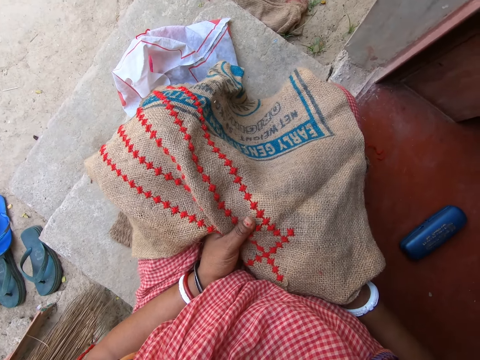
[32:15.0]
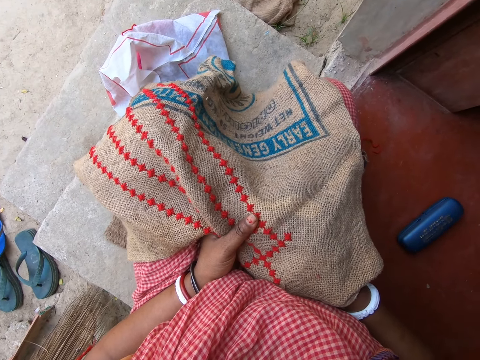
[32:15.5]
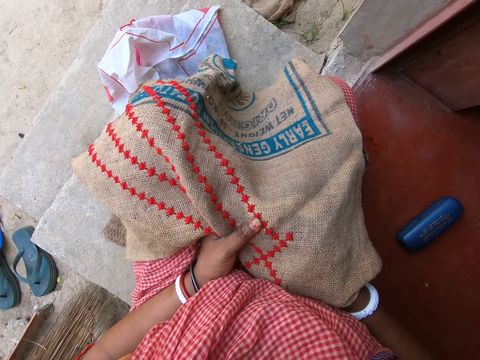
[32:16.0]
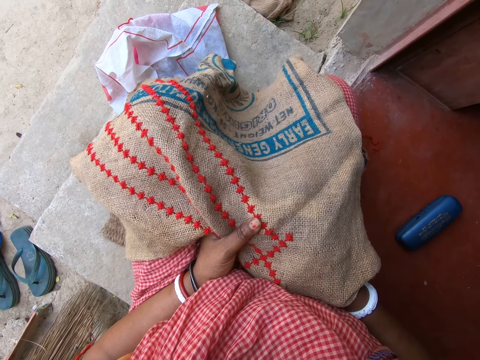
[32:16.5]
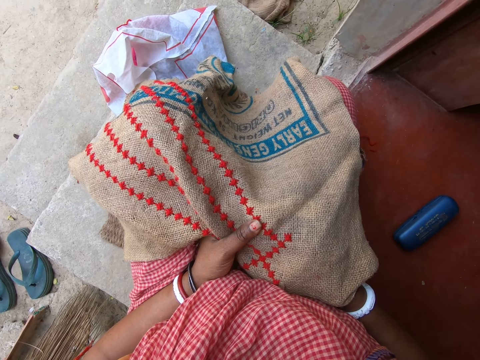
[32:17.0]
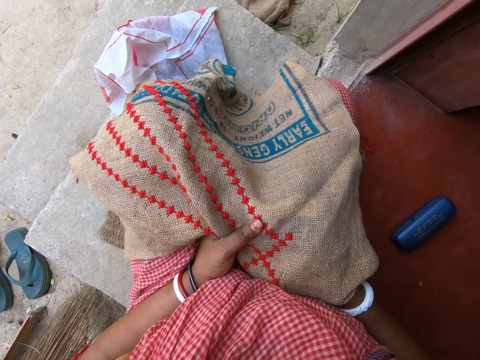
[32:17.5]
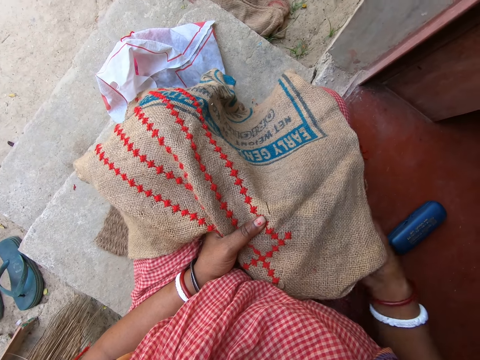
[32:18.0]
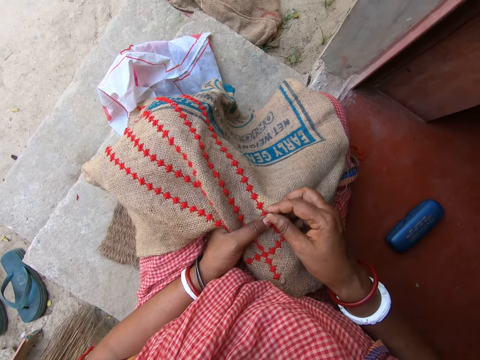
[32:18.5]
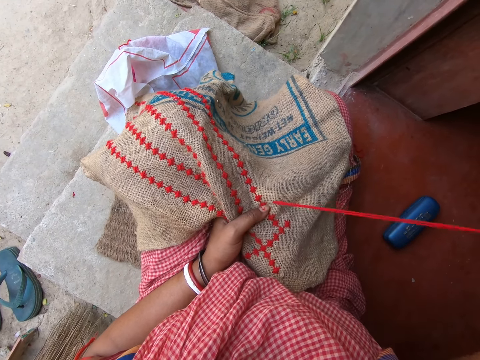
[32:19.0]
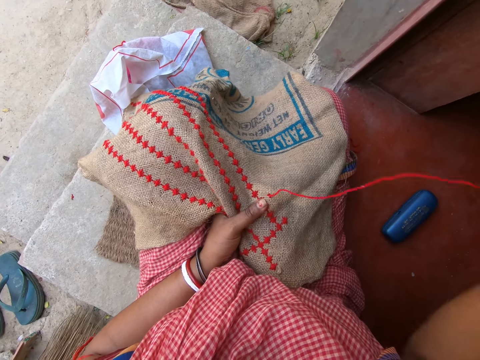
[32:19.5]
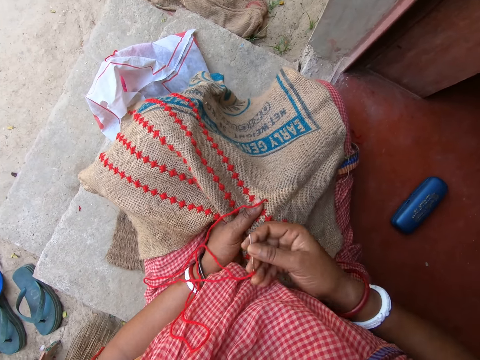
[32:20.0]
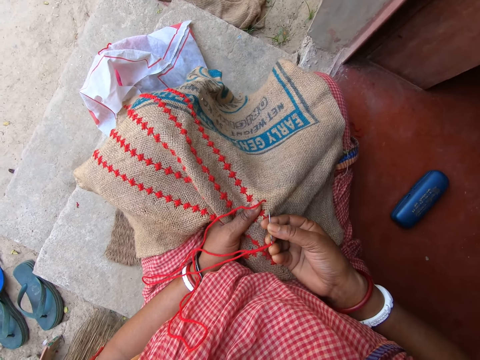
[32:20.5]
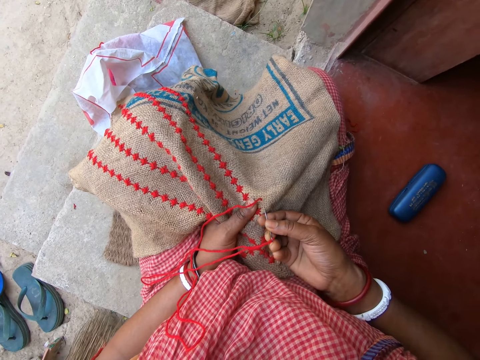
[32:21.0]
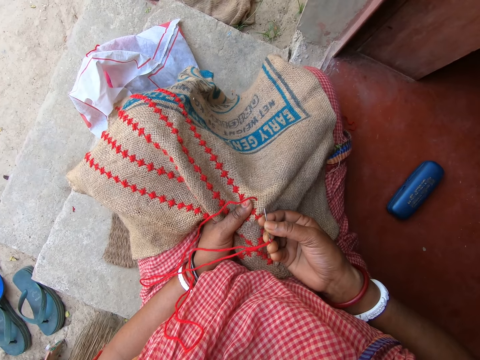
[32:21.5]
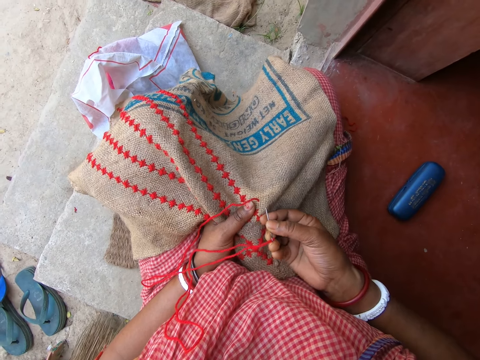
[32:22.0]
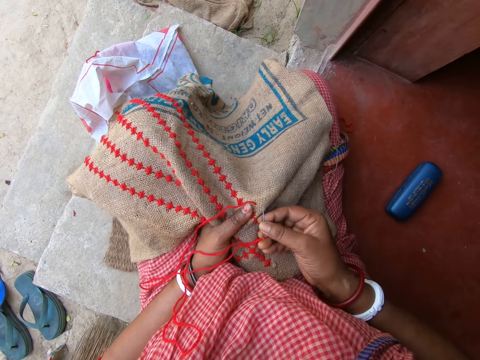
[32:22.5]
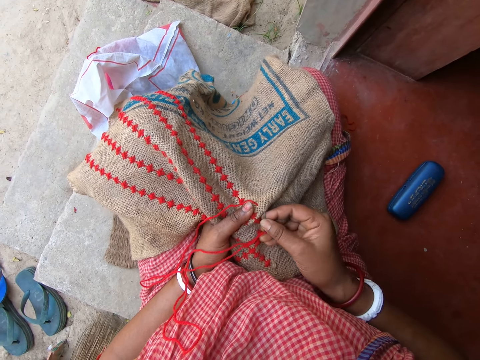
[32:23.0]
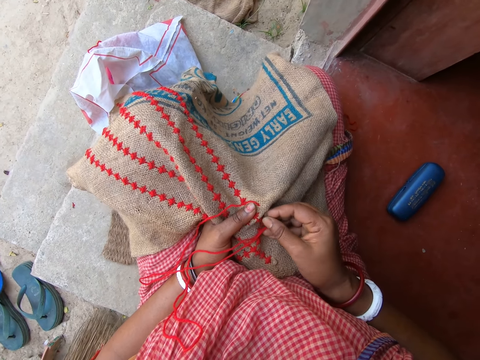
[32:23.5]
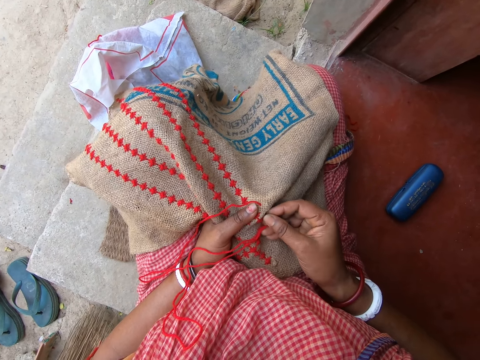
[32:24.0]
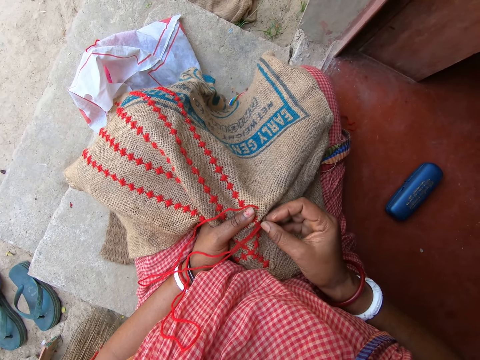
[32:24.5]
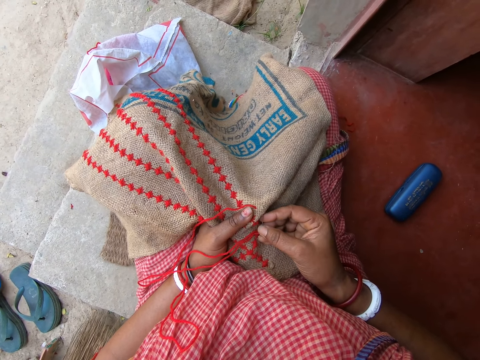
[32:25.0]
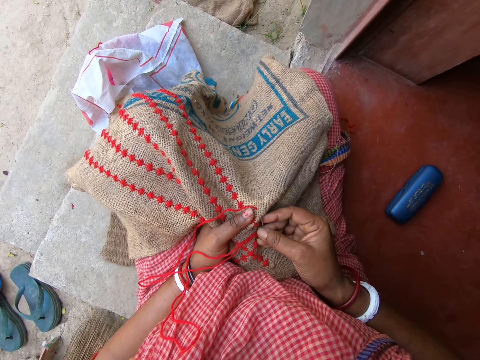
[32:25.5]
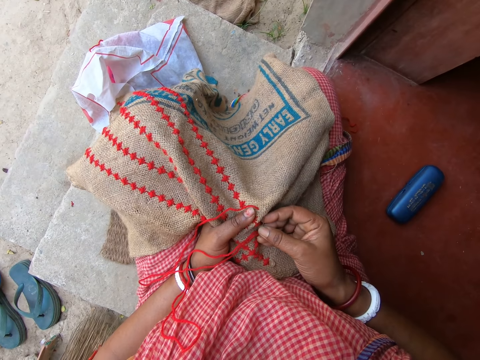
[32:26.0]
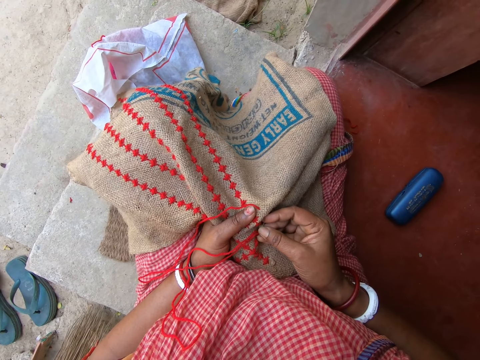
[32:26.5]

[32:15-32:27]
The camera wearer sews the garment. They pull the thread. They sew the garment.

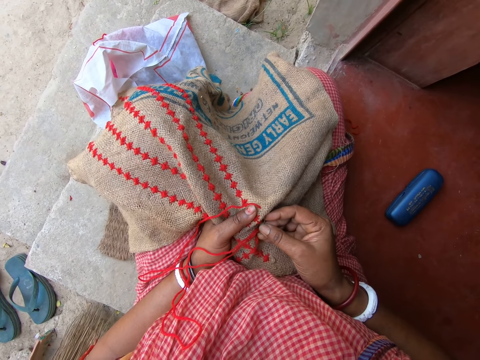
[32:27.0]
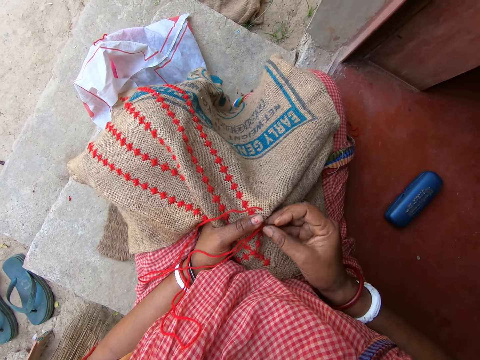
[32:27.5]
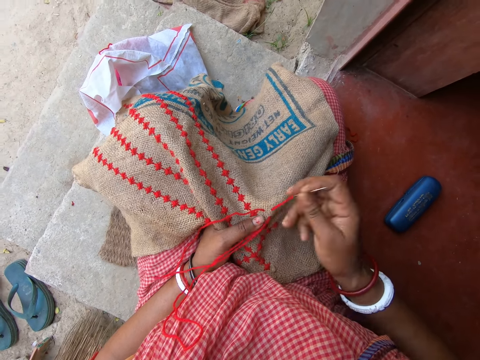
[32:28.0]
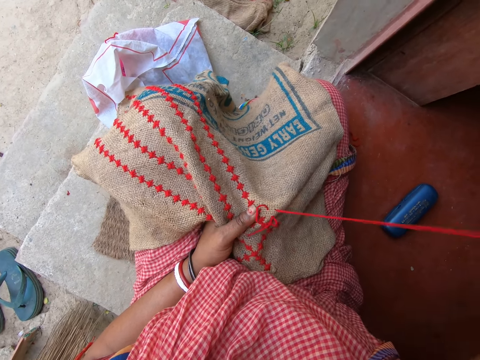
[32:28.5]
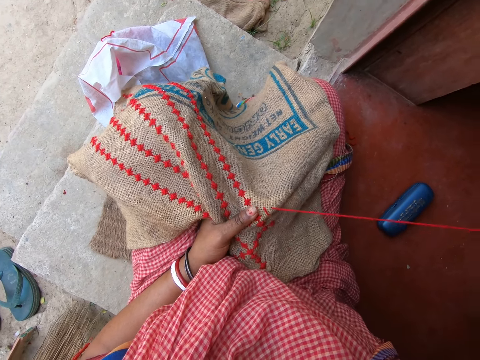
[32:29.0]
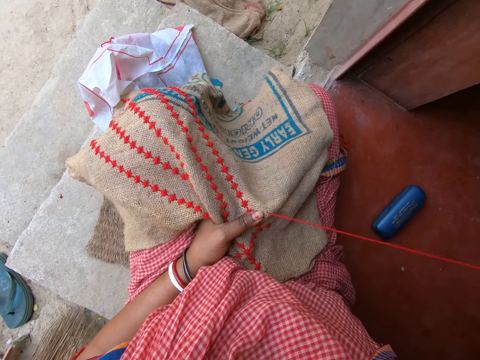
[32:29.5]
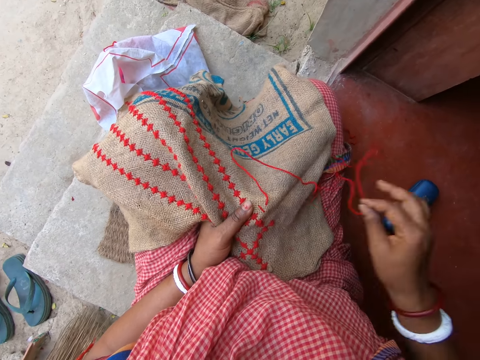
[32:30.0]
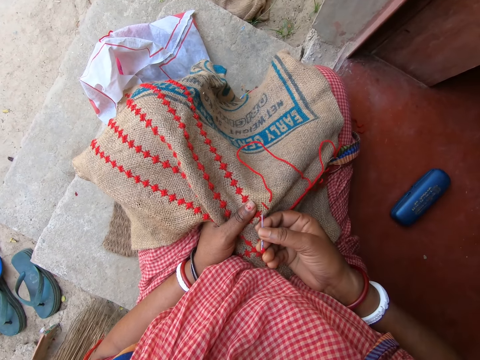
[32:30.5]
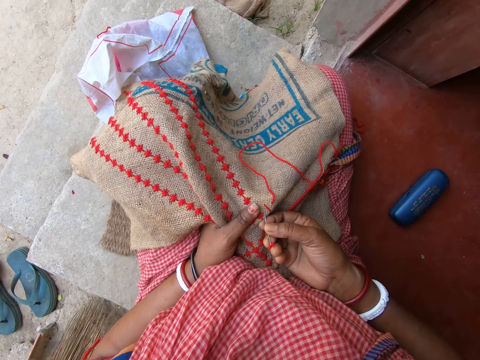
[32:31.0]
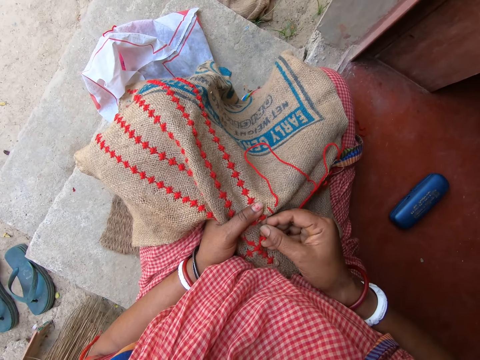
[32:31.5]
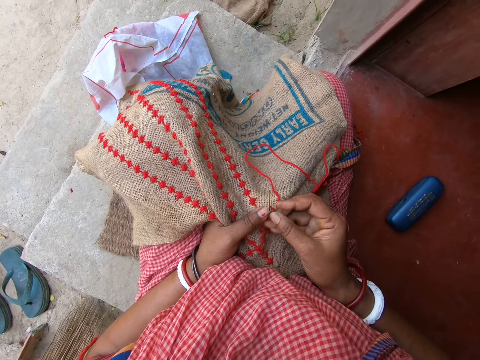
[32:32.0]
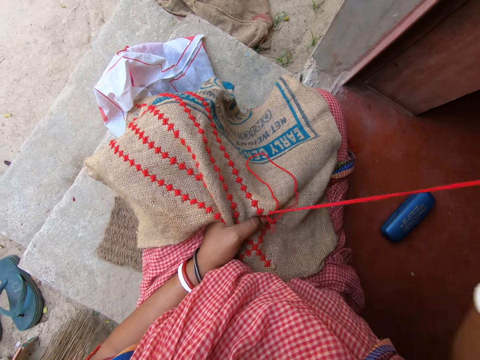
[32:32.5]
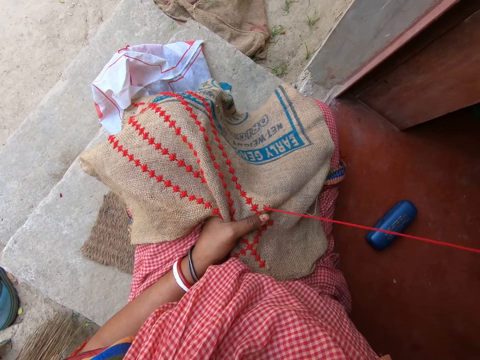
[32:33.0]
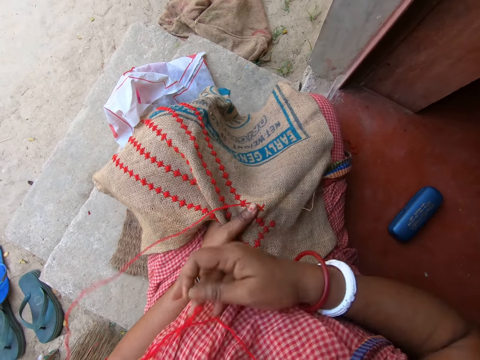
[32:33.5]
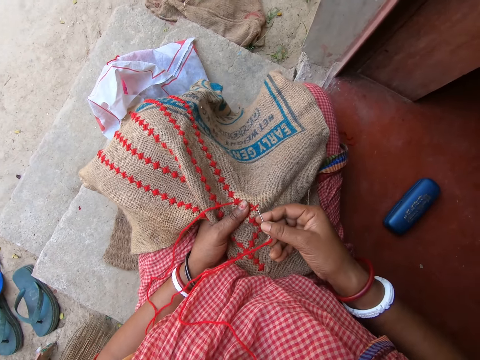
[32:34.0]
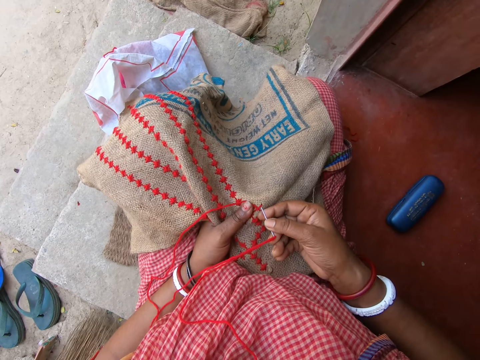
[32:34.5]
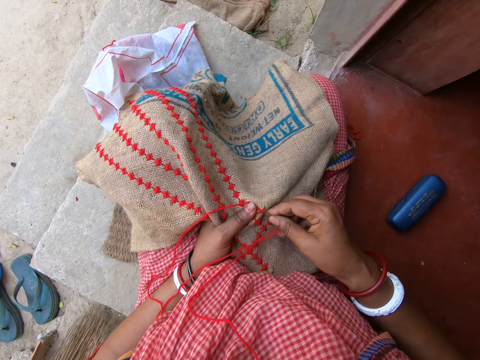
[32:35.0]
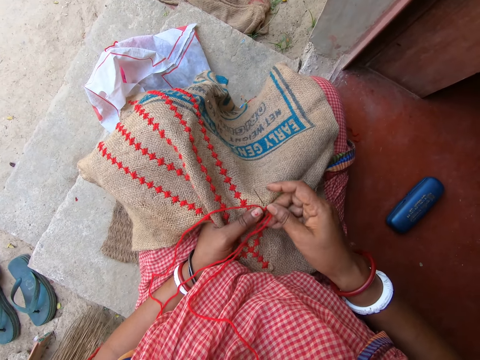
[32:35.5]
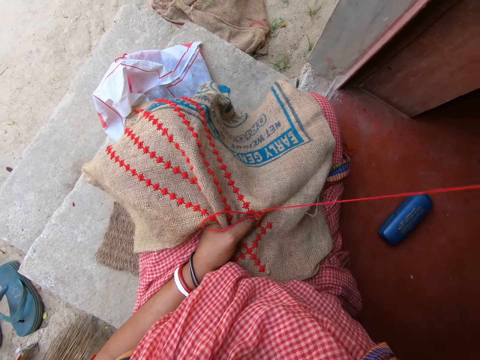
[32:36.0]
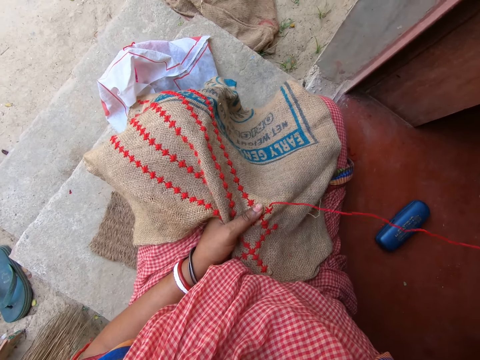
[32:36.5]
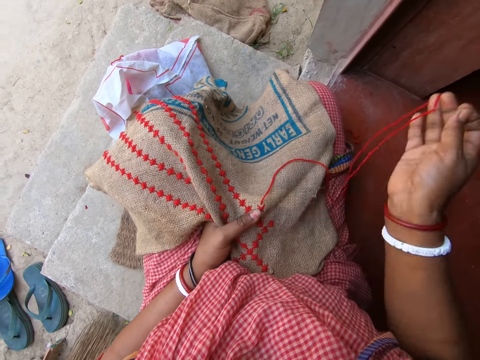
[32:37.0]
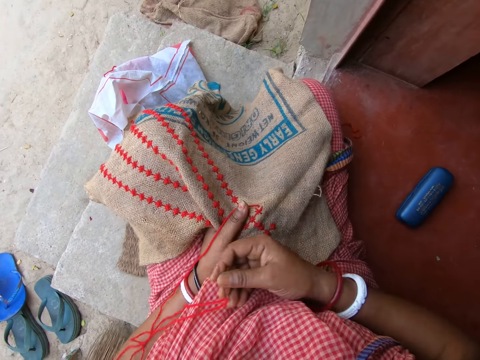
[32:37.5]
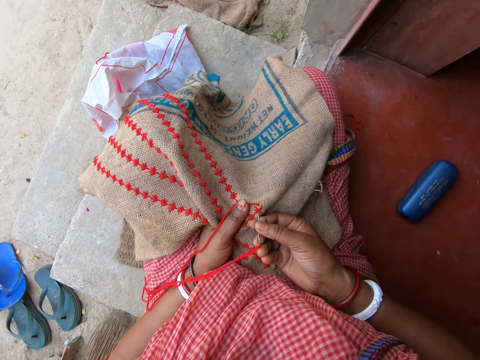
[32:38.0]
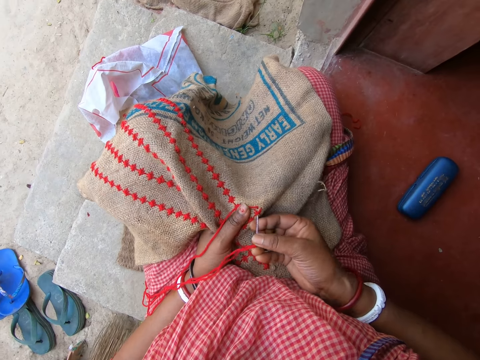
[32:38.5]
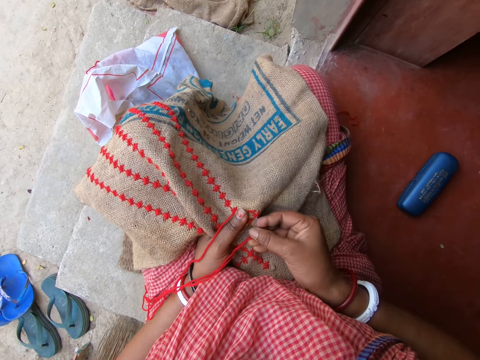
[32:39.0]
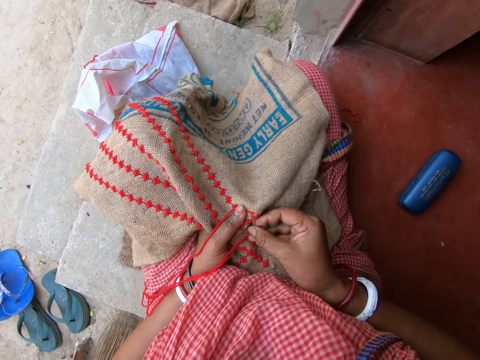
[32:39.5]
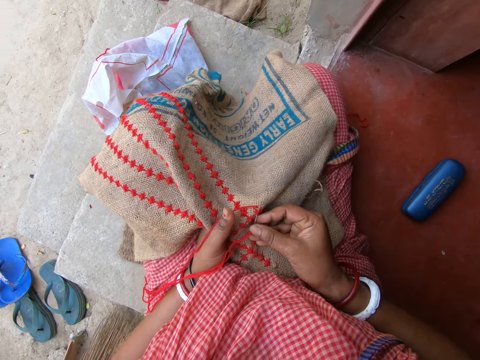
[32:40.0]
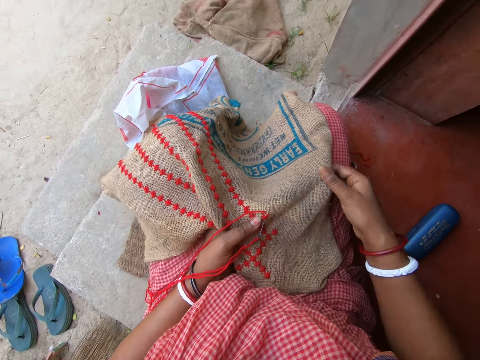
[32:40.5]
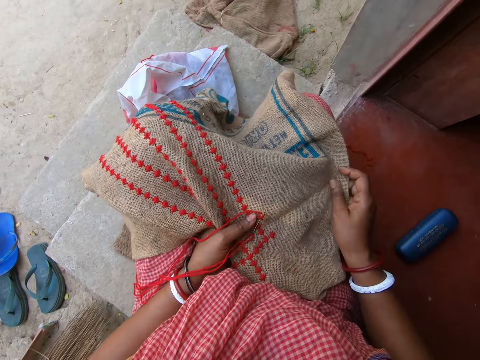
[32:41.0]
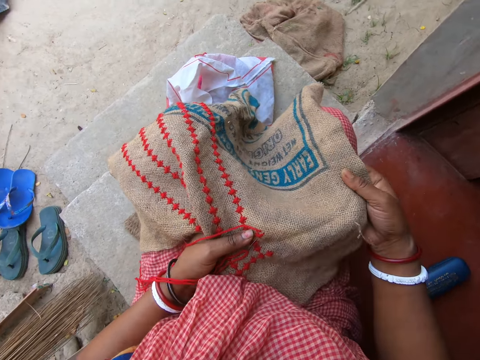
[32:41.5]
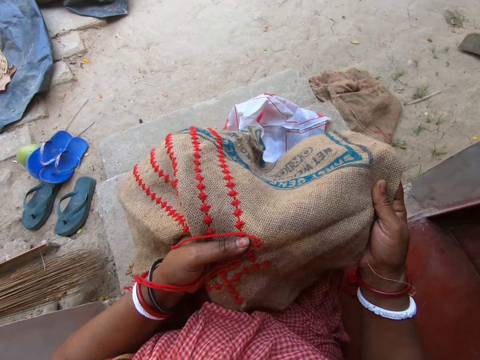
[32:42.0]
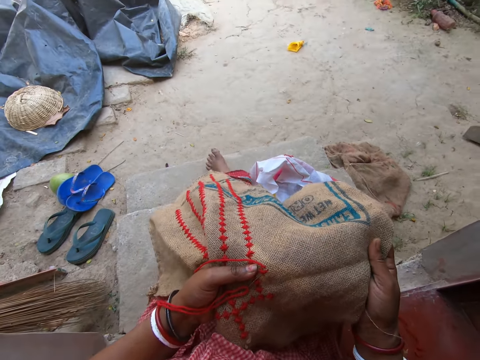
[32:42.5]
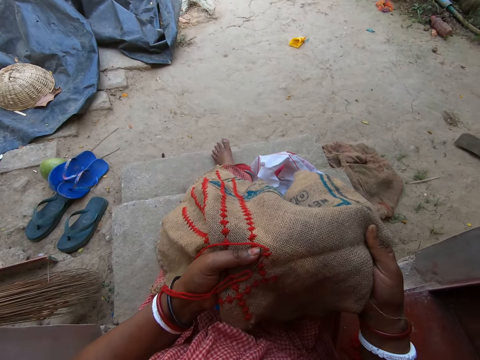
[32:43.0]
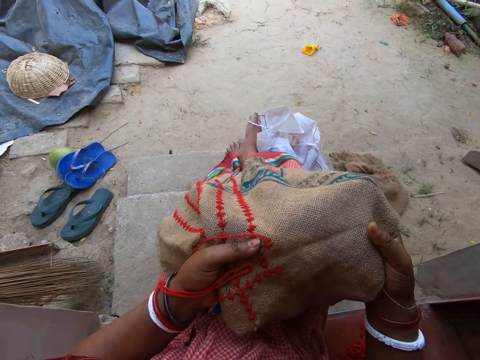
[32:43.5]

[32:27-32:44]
The camera wearer pulls the thread. She sews the garment. She pulls the thread. She sews the garment. She pulls the thread. She sews the garment. She spreads the cloth on her lap with both hands. She moves the garment.
